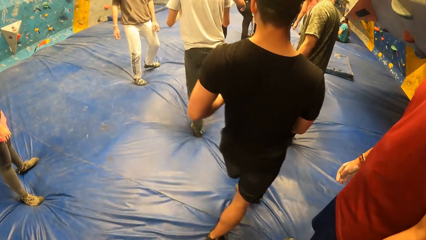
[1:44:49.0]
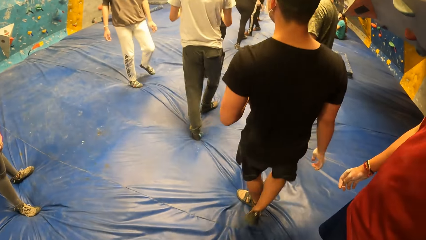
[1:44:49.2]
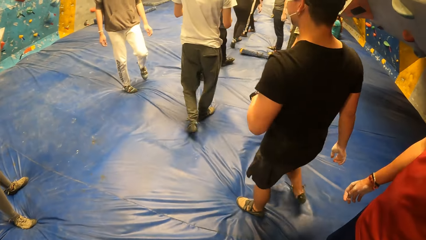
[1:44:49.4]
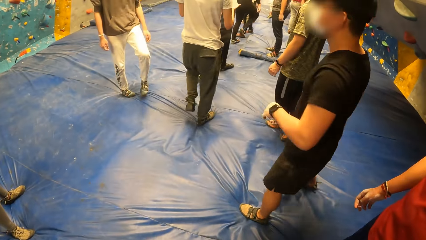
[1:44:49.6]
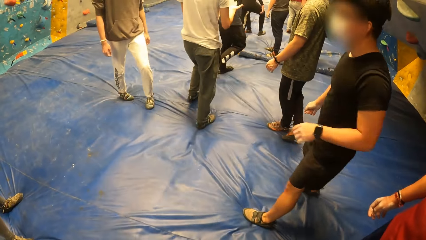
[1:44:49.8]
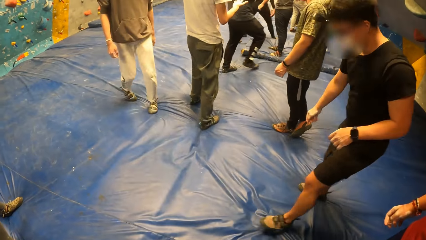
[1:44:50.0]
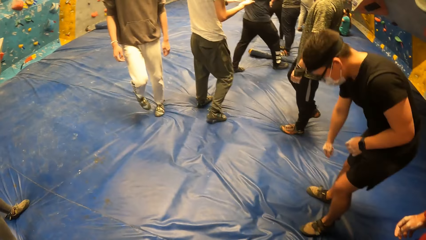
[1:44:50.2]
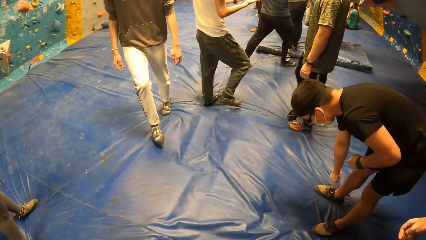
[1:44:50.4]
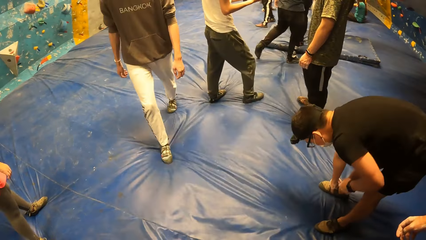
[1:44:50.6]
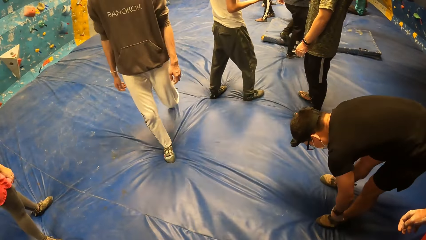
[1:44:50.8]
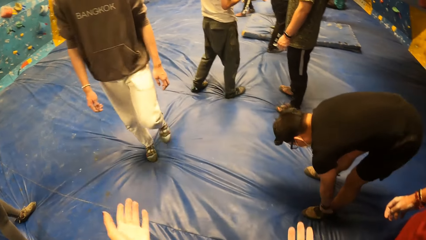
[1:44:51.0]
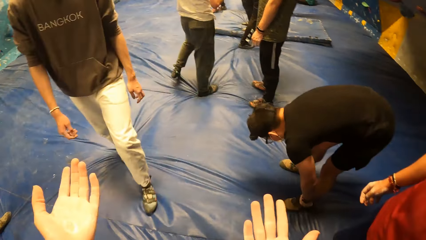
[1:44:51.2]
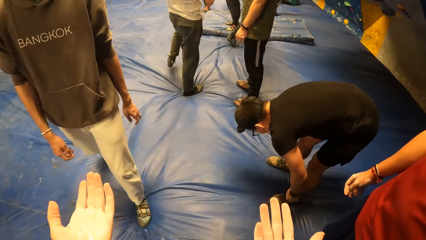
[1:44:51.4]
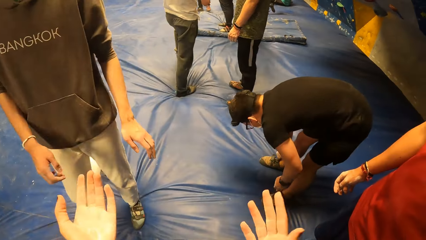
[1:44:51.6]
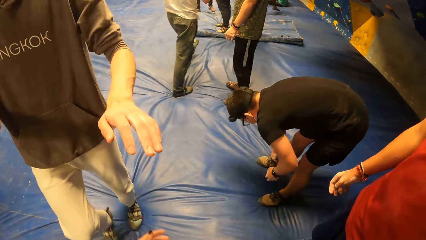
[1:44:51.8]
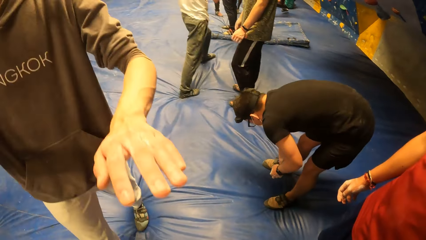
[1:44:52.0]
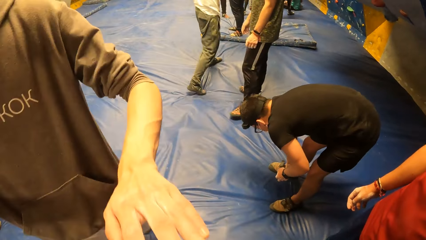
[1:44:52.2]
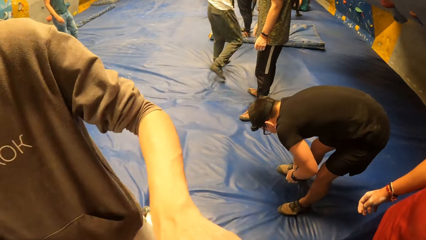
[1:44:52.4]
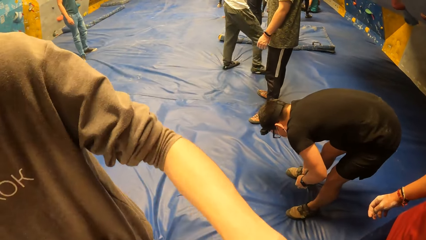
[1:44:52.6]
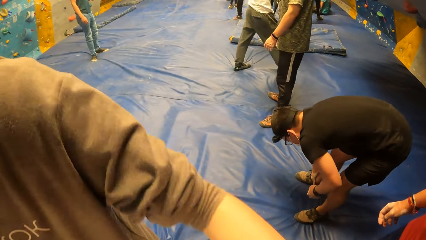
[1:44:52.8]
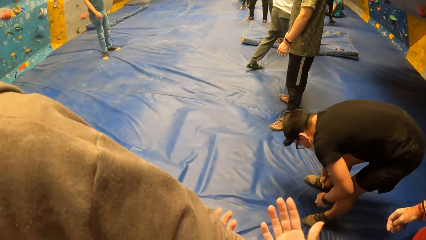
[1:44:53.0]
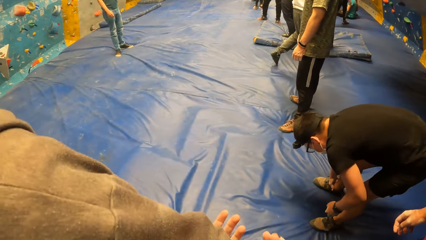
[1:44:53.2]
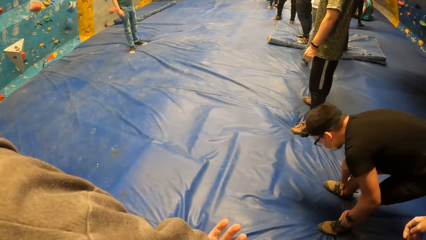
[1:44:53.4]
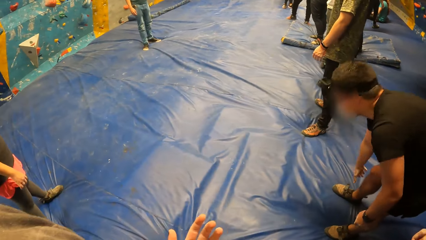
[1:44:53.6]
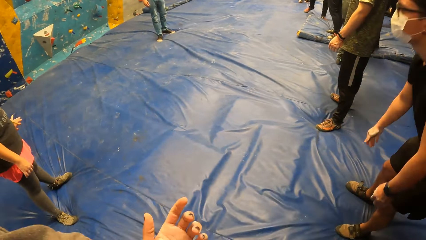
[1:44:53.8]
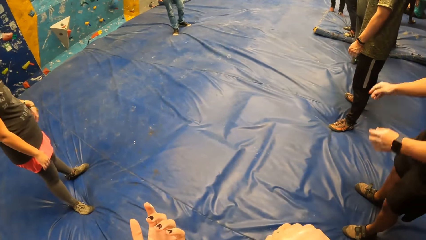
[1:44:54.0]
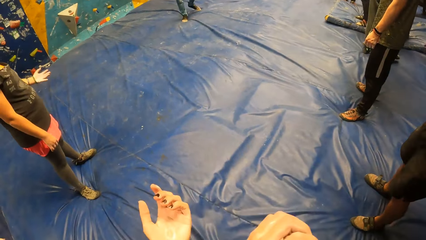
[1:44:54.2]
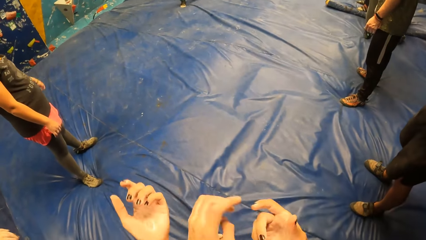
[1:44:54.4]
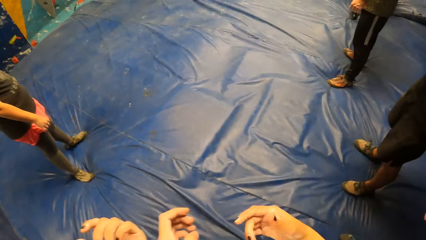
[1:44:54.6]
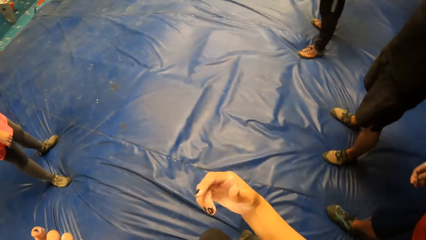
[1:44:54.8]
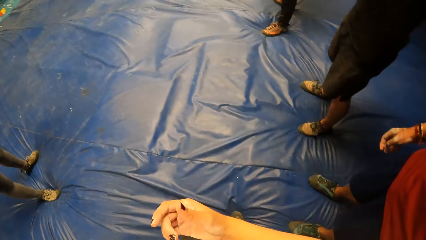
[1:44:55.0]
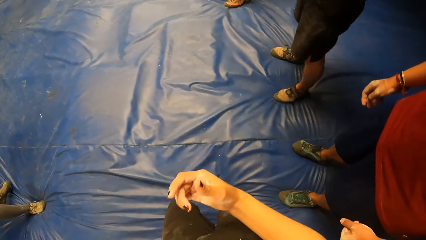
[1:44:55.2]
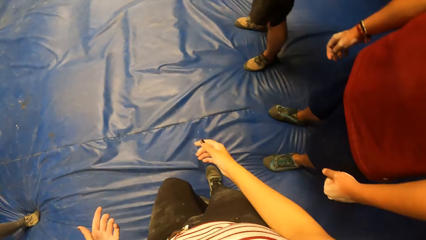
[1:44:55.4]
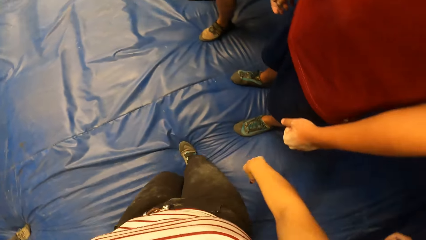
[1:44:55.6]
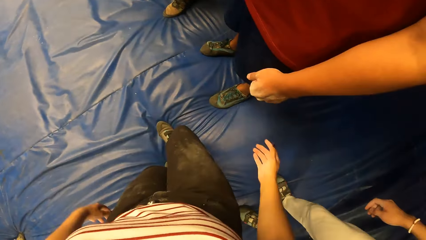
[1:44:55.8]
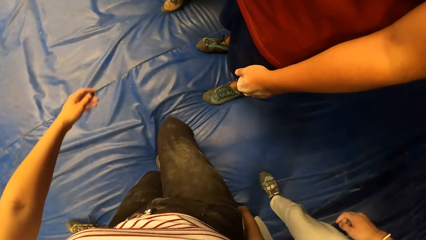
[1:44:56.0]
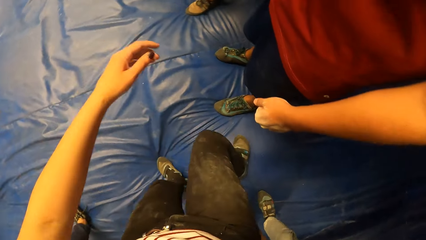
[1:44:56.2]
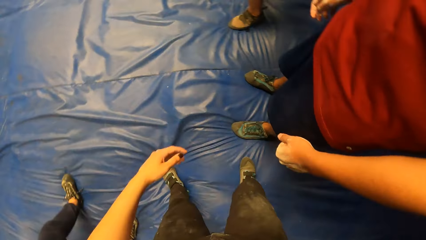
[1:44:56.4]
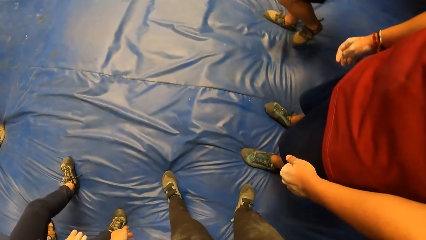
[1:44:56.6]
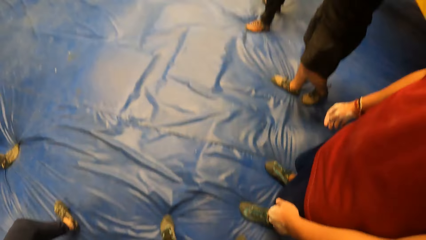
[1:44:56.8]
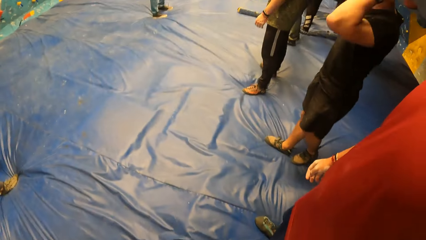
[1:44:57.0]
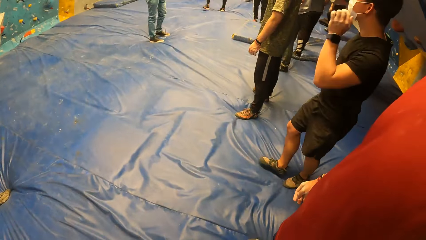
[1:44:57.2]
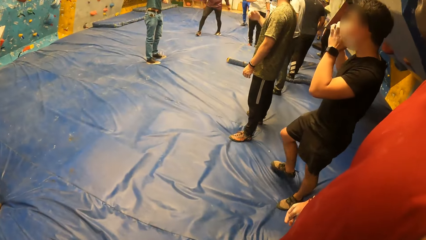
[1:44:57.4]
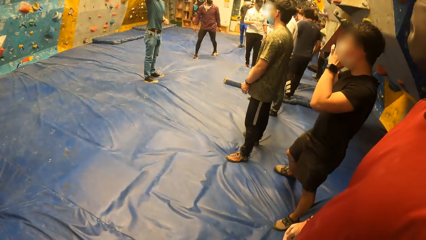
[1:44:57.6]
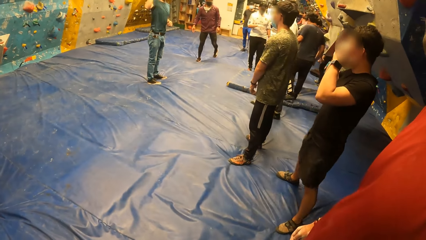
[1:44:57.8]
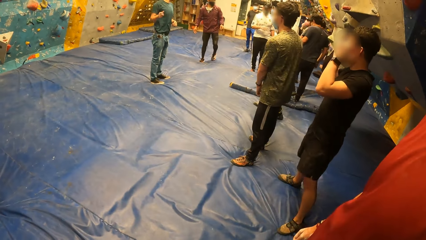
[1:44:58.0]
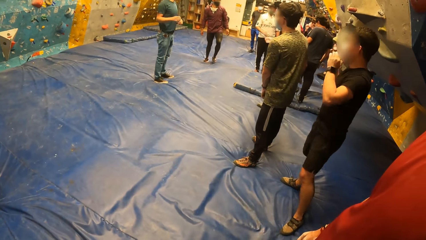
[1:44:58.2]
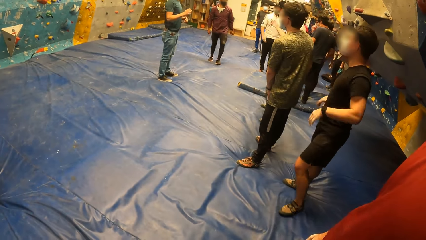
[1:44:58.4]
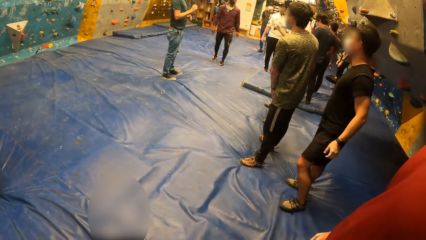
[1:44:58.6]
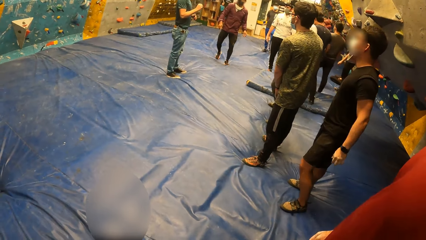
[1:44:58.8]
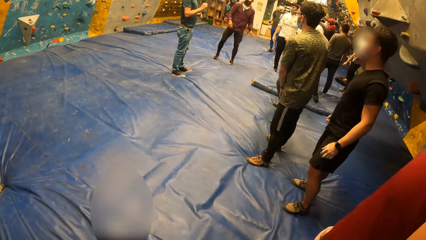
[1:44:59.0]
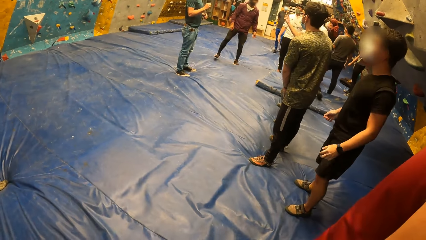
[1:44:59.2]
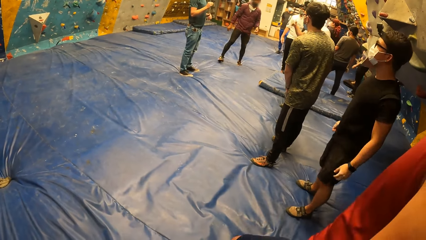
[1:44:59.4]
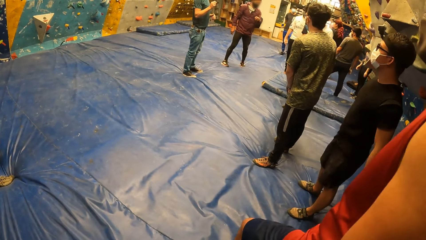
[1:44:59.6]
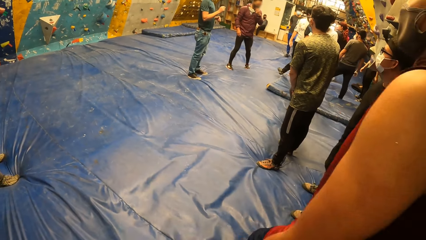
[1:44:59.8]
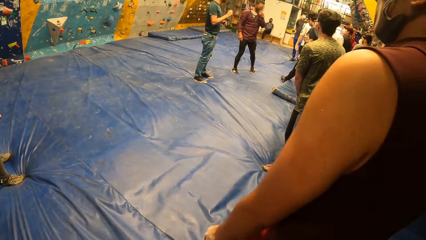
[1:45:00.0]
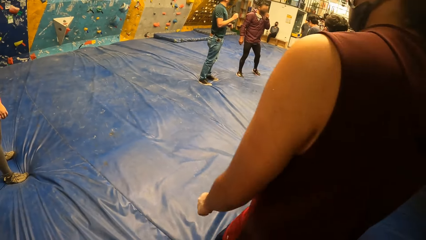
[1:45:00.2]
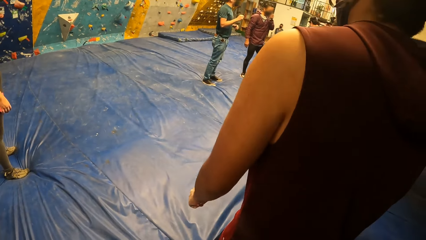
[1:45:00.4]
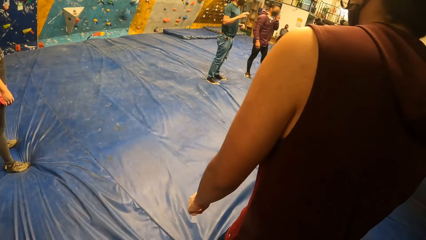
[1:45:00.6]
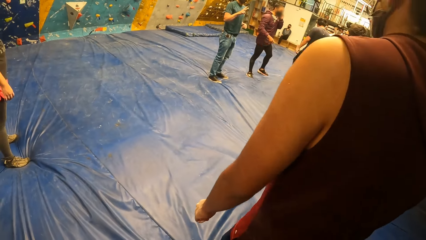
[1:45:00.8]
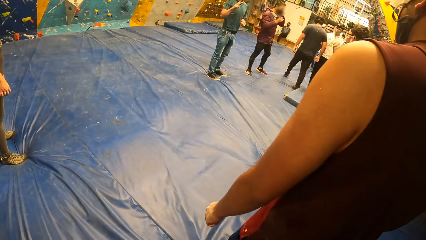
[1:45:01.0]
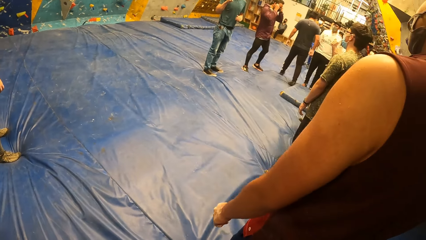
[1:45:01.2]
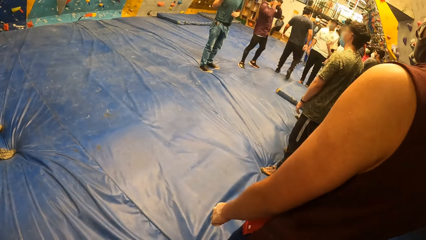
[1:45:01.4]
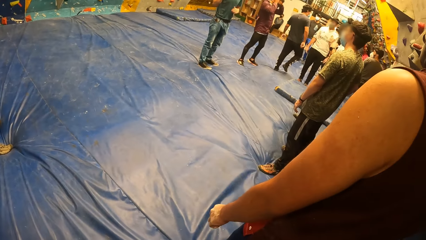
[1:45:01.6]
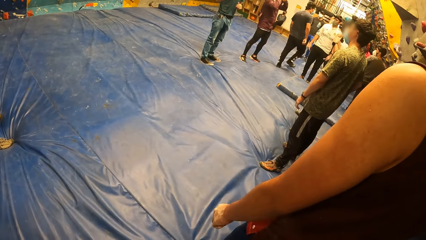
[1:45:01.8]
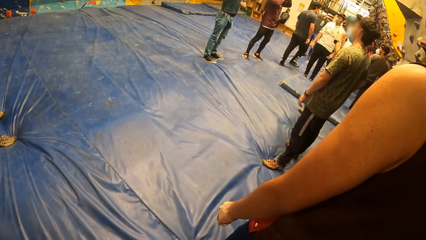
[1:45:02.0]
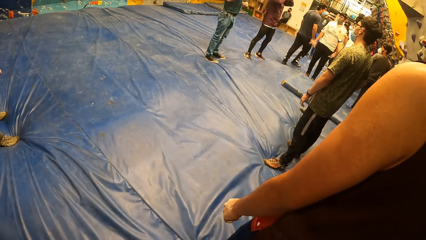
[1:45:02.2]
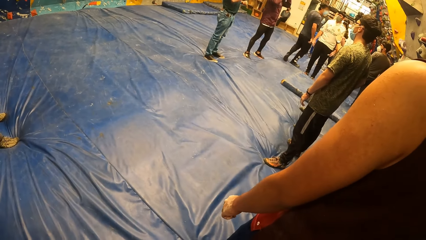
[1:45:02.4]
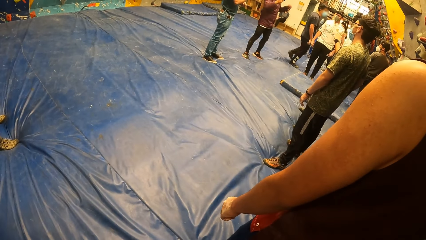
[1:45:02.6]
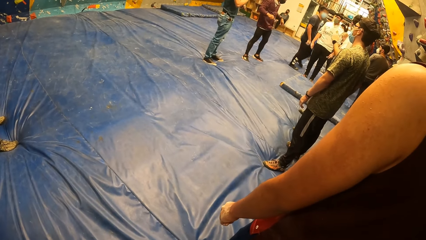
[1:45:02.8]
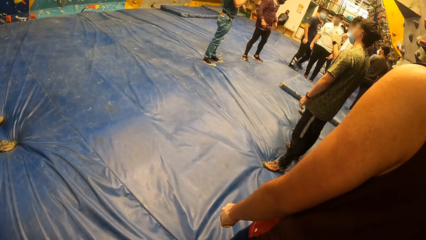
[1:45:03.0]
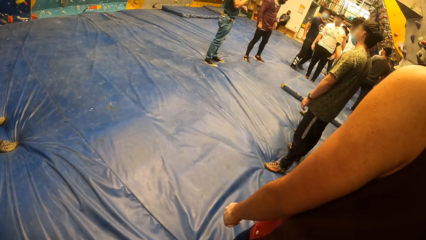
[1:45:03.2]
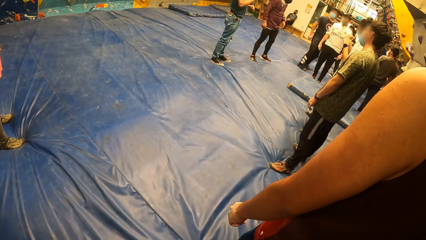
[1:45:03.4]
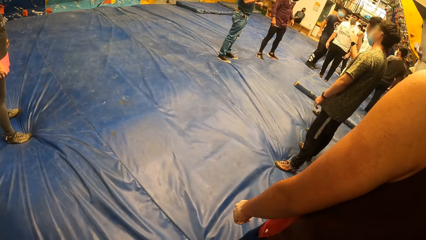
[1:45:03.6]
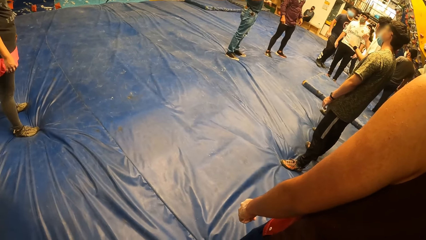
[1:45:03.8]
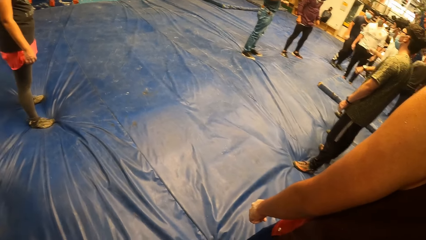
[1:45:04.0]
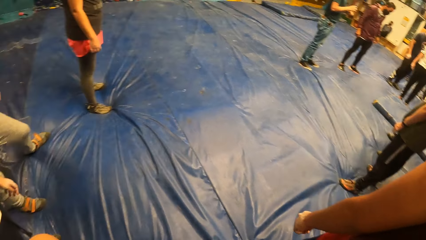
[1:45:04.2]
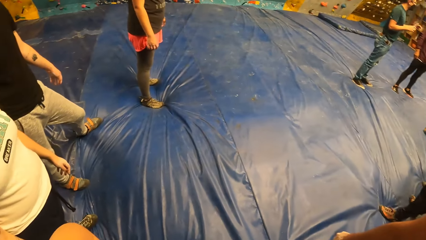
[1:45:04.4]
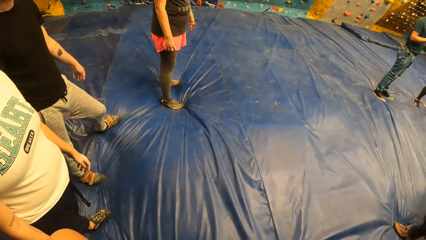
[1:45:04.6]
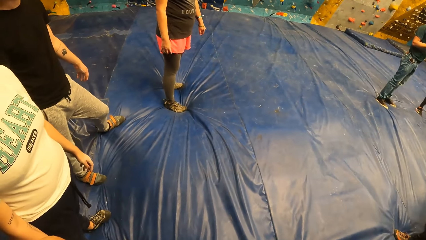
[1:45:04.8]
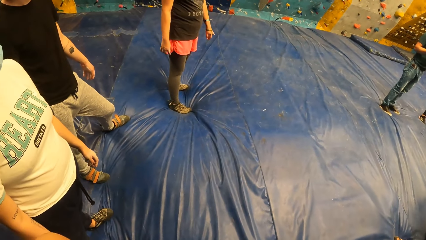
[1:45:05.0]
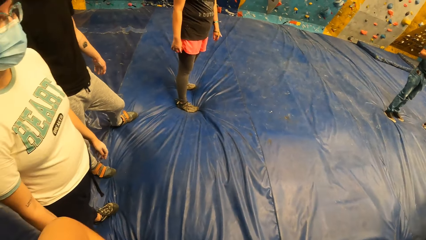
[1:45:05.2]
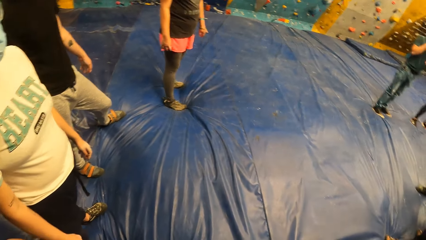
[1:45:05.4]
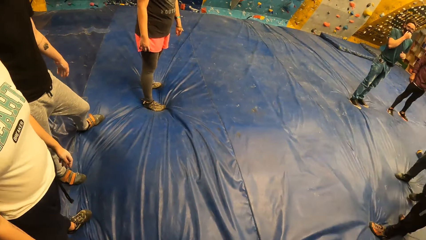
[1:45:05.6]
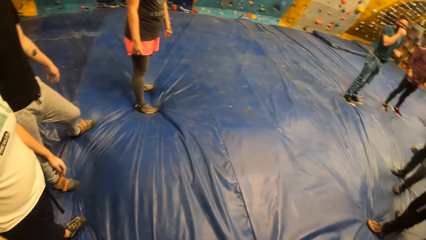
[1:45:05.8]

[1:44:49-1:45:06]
The camera wearer moves the hands. They look around. They move the hands. A man moves the leg. The camera wearer looks around.
